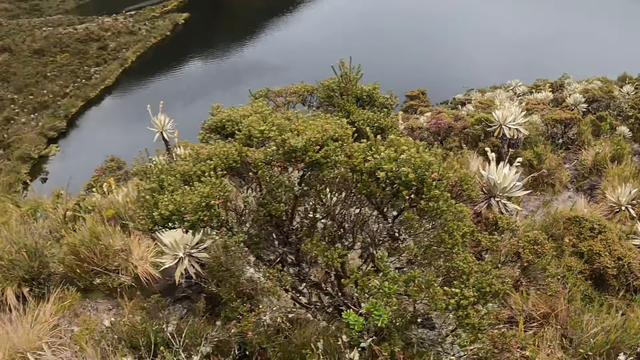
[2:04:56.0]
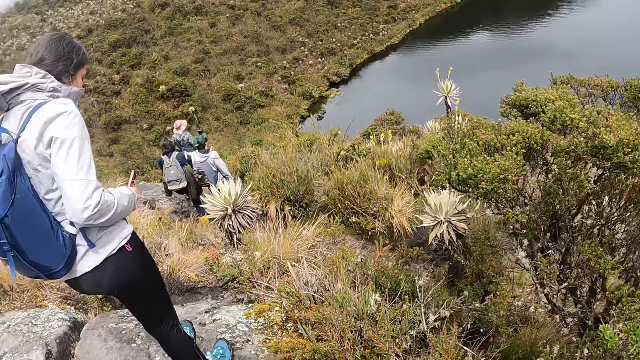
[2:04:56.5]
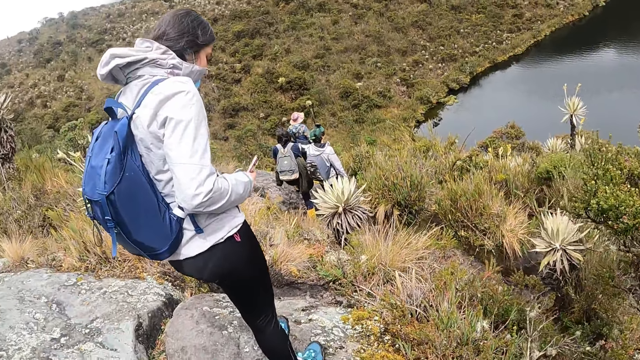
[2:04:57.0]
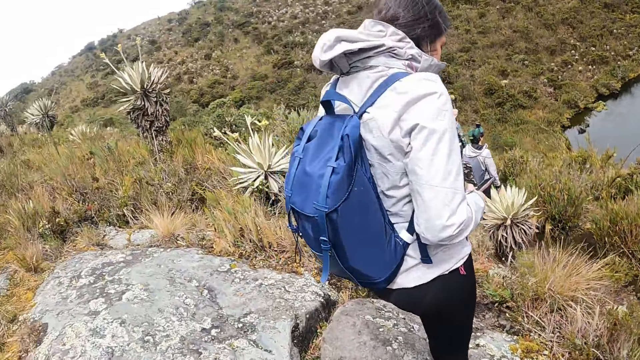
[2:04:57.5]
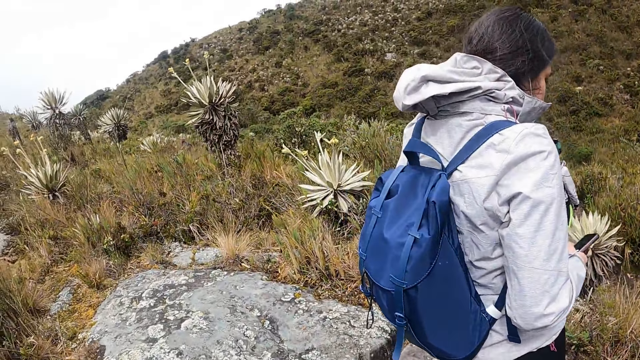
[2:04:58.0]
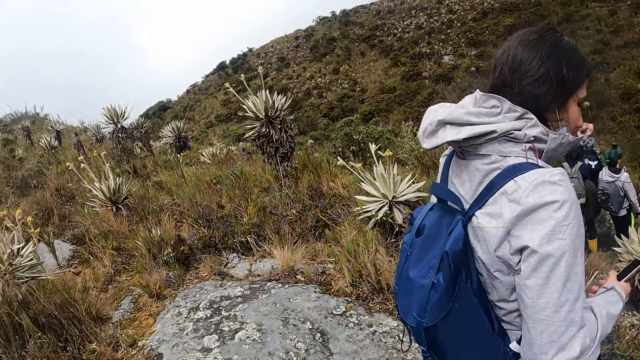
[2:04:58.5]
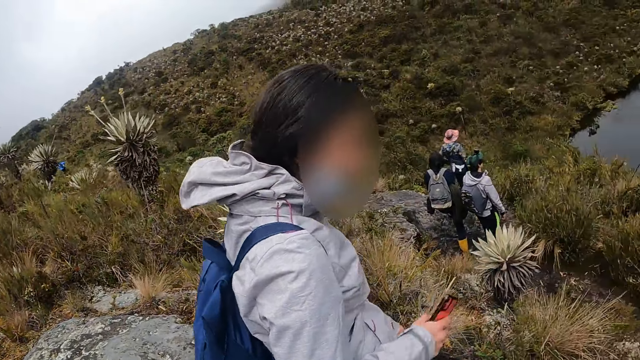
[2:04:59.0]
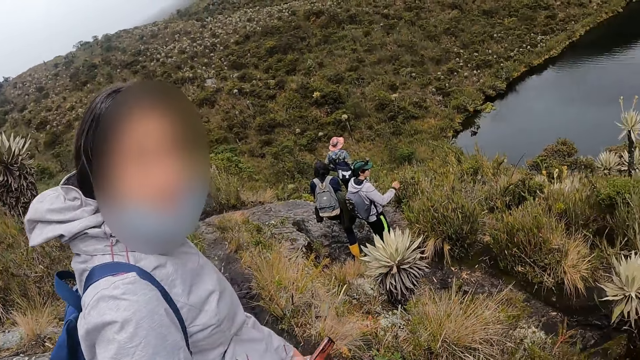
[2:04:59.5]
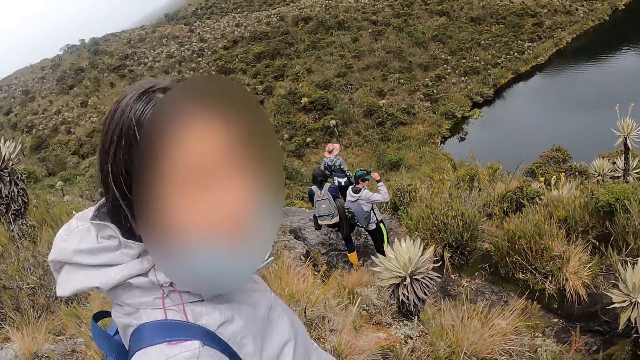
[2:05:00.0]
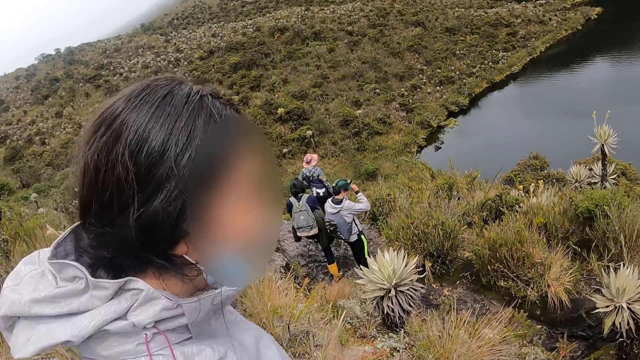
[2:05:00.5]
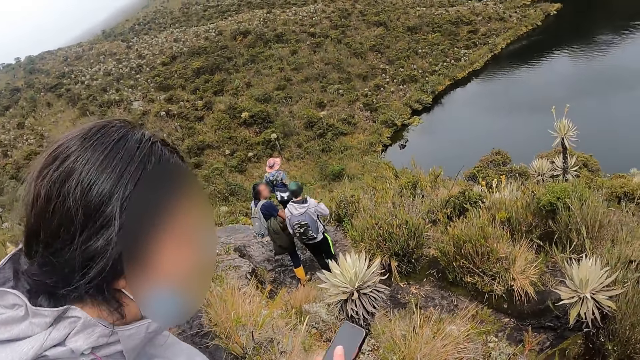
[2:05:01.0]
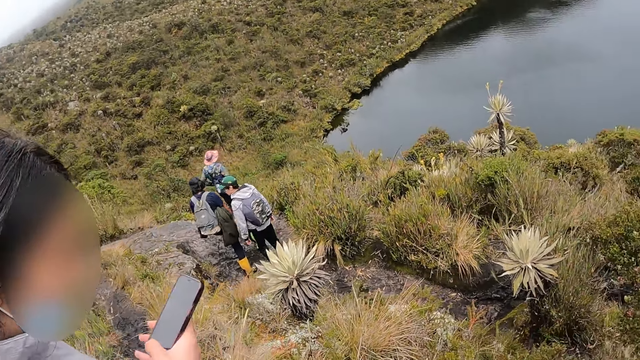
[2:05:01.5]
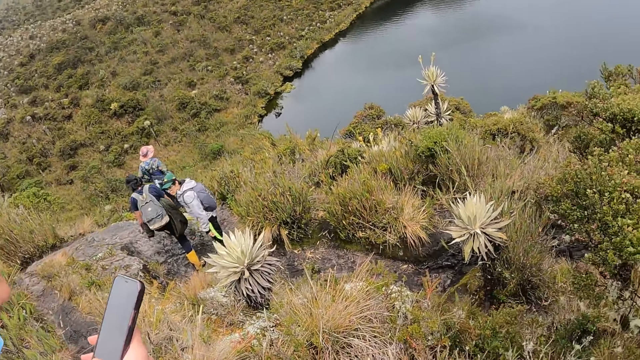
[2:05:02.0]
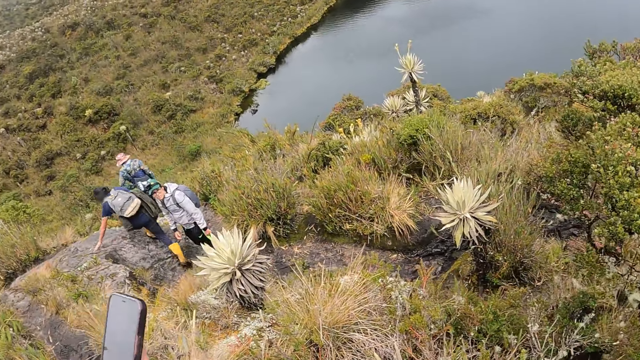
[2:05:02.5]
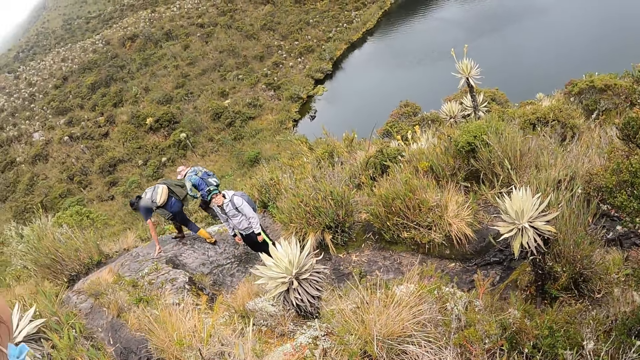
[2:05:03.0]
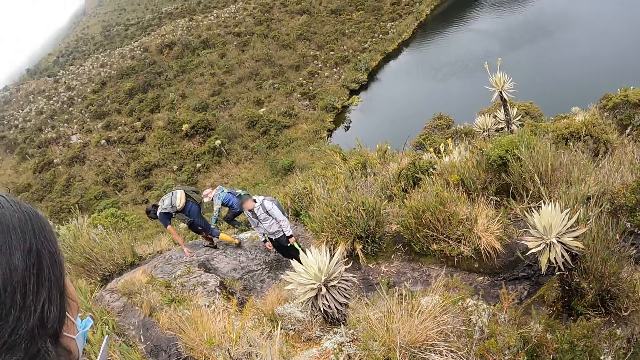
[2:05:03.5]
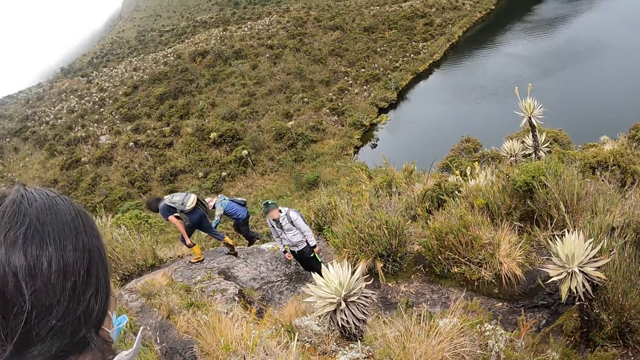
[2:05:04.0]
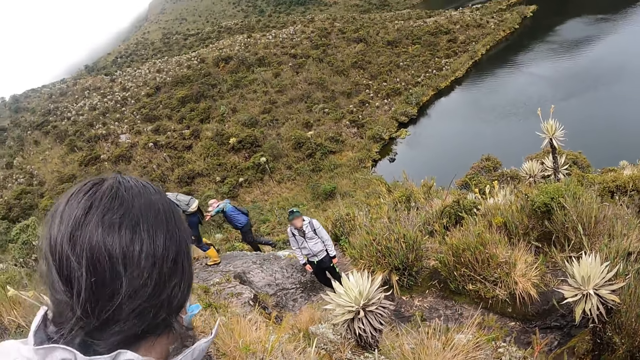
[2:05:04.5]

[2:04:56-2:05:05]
A woman holds a phone in her right hand. The camera wearer interacts with the woman on the hill. They look at the woman. The woman operates the phone with her right hand.

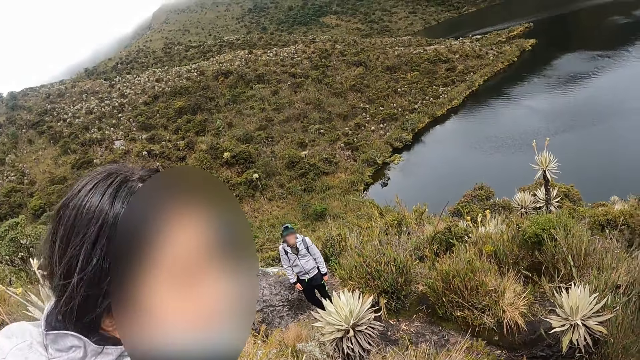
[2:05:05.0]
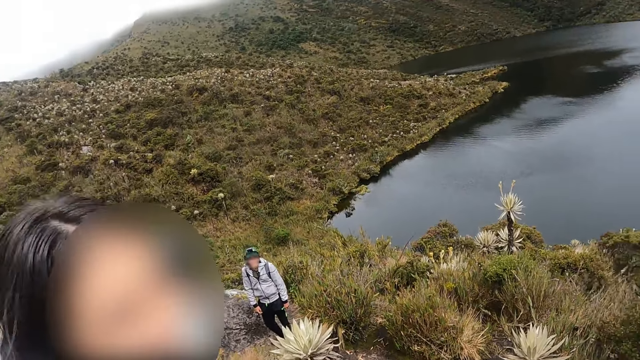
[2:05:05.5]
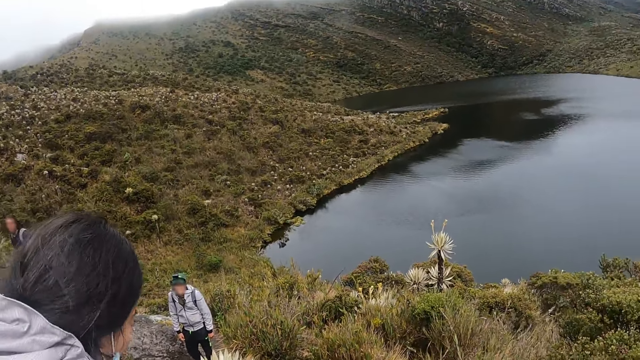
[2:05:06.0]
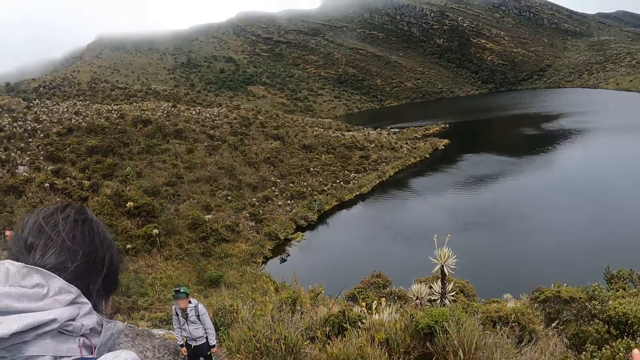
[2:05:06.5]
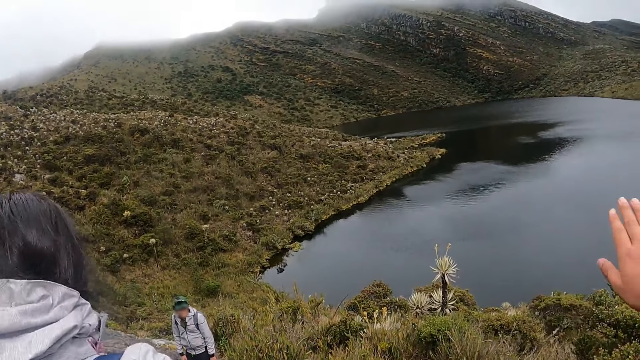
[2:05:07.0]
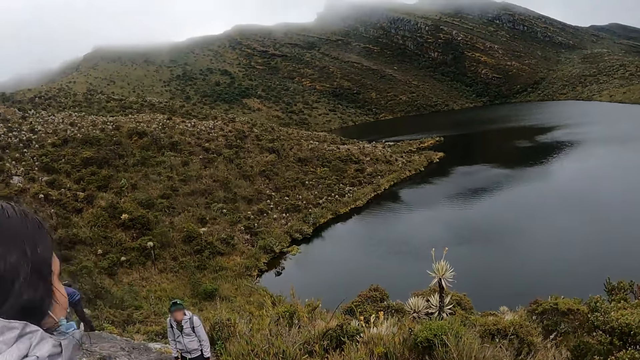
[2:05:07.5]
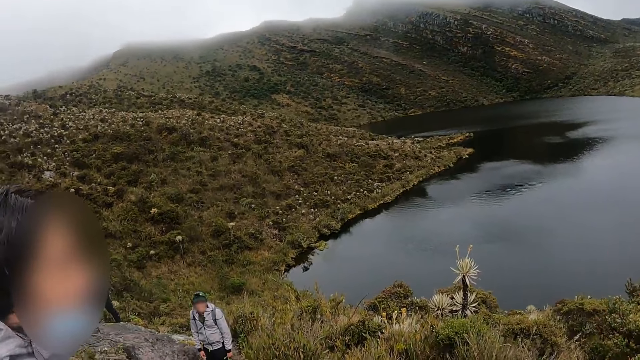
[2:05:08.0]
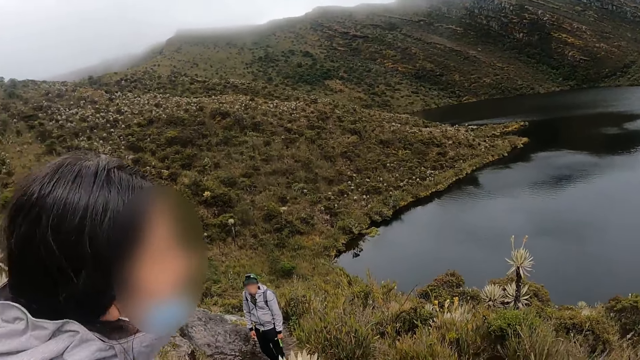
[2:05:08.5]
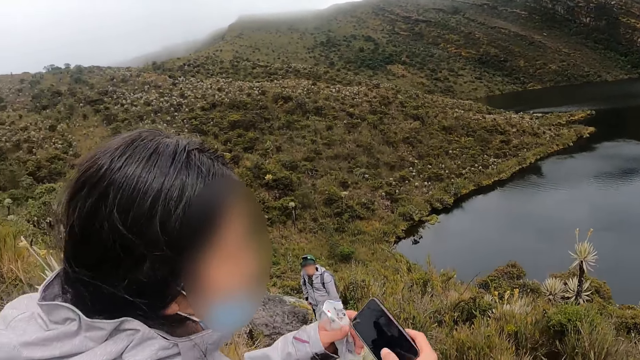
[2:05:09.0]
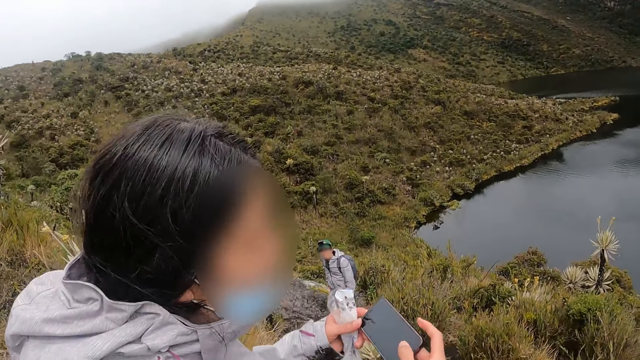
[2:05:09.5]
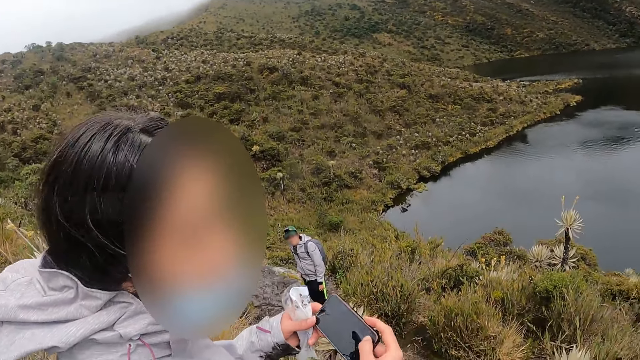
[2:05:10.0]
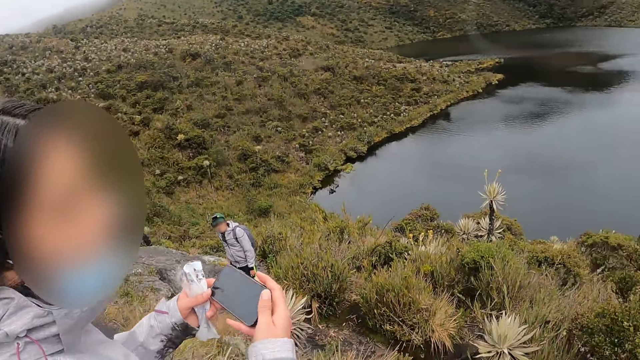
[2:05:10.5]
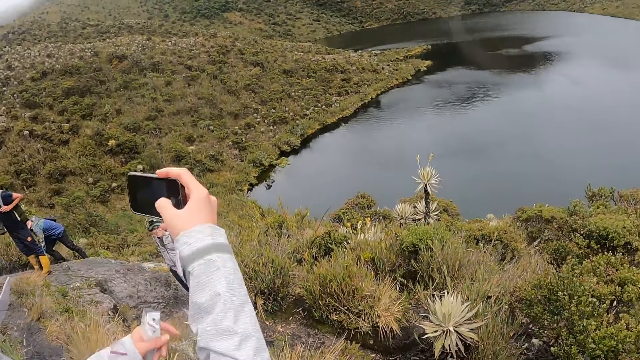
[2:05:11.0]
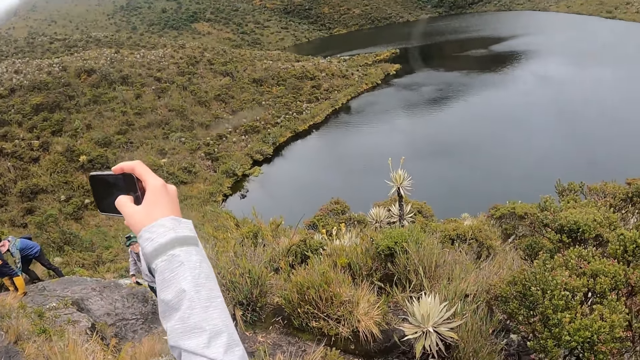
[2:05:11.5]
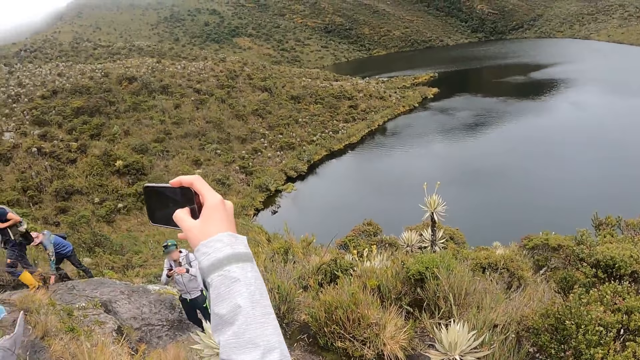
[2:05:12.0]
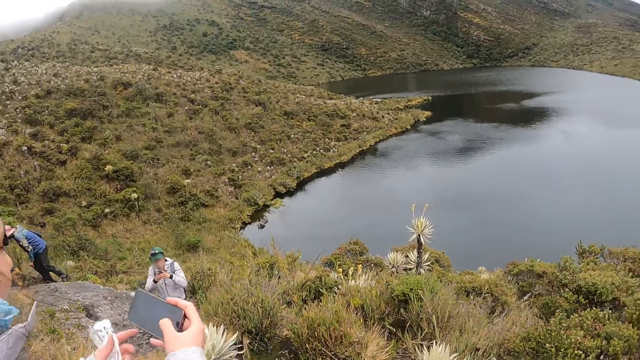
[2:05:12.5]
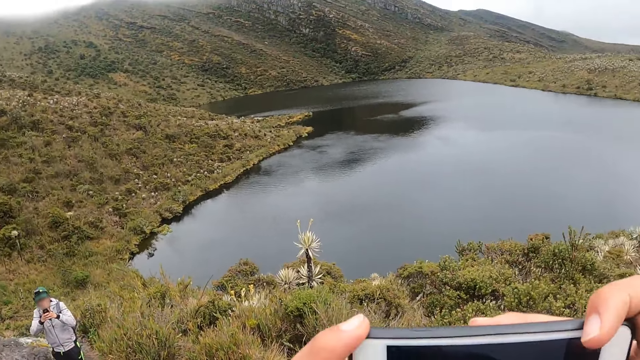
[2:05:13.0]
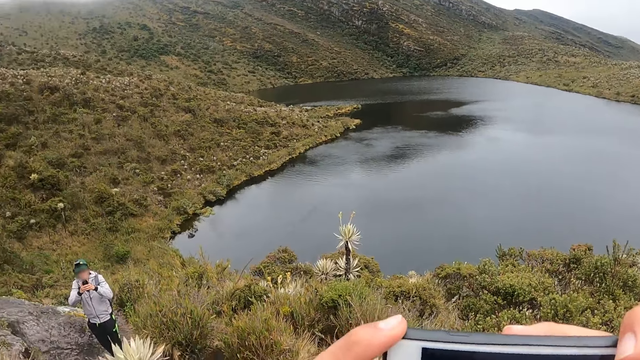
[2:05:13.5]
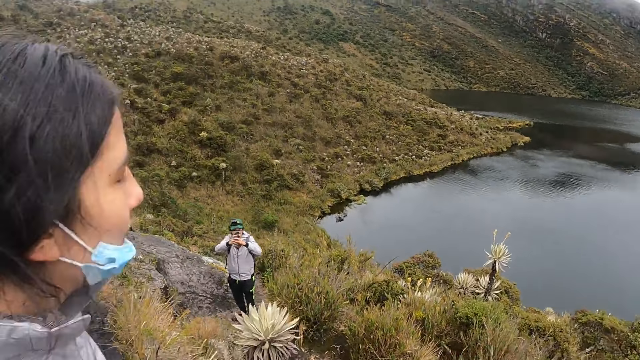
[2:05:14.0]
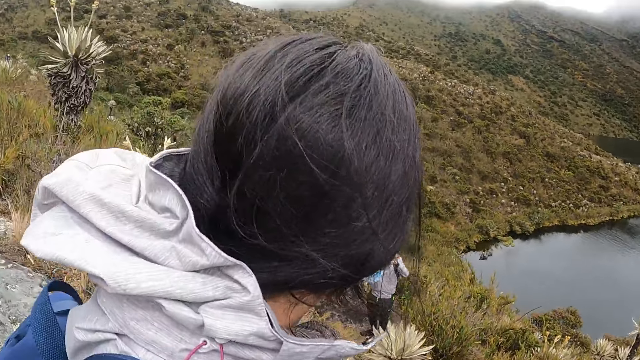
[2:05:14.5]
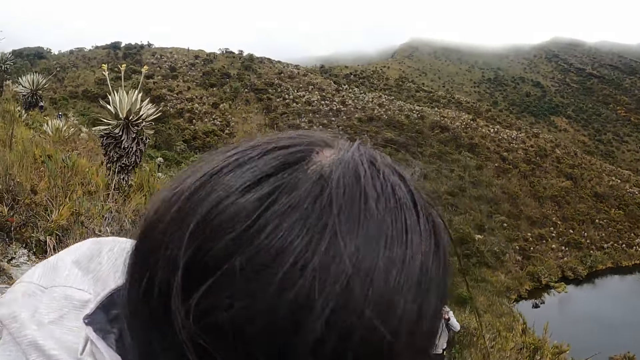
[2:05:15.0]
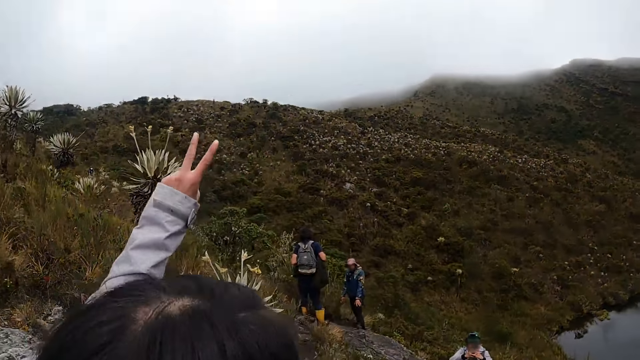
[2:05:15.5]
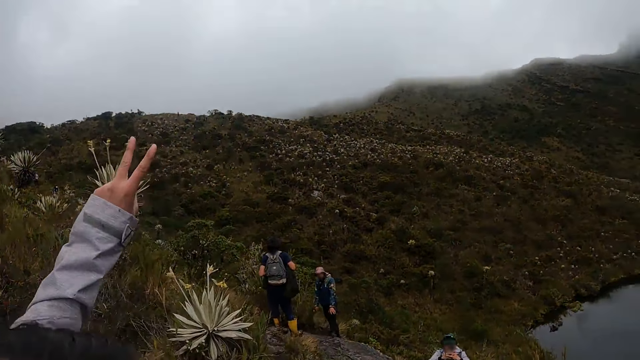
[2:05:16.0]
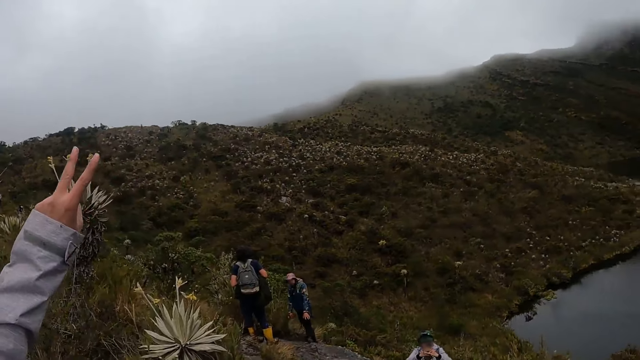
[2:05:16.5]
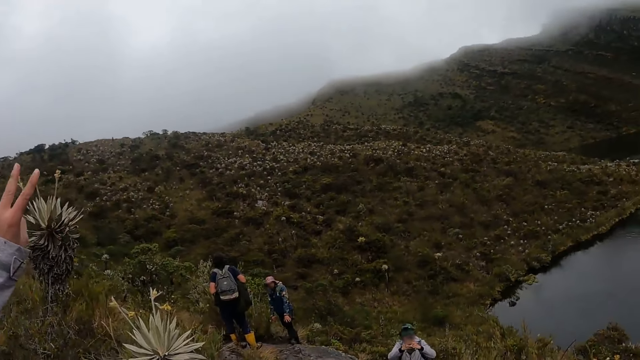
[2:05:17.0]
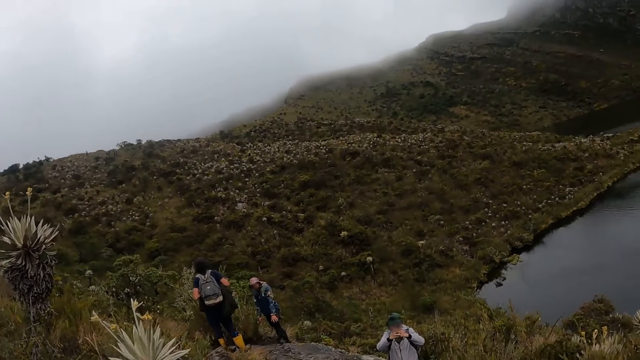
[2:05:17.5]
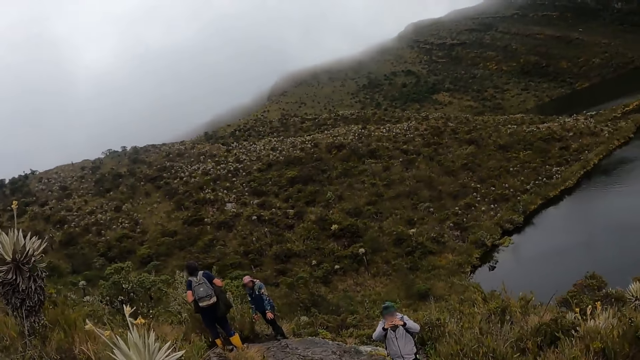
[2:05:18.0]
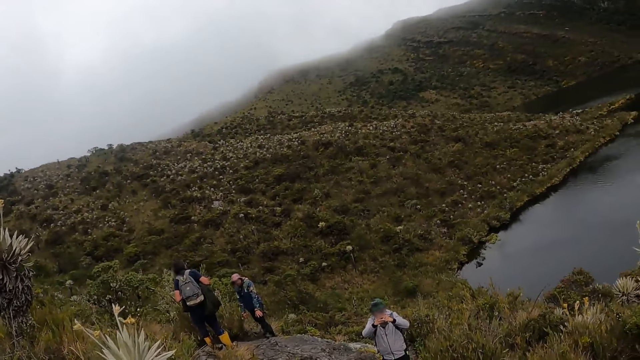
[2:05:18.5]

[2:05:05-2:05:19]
The camera wearer makes gestures with her right hand. The woman holds the phone with both hands. The camera wearer looks at the woman. She holds the phone with both hands and looks on the phone. The woman makes gestures with her left hand.
